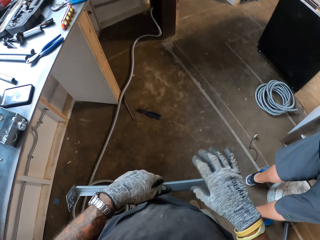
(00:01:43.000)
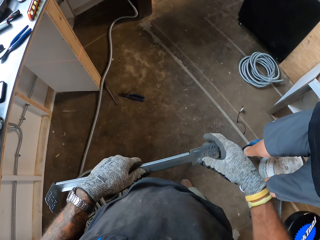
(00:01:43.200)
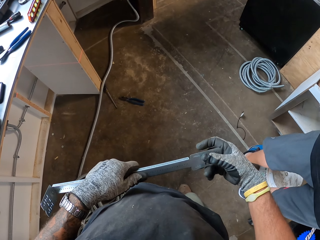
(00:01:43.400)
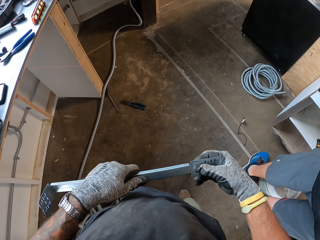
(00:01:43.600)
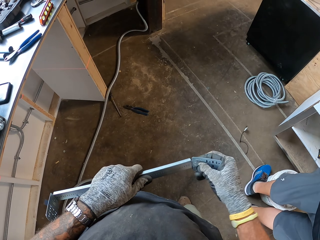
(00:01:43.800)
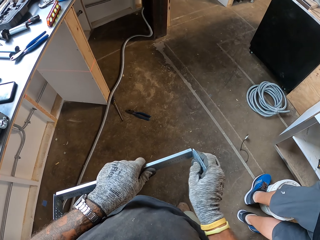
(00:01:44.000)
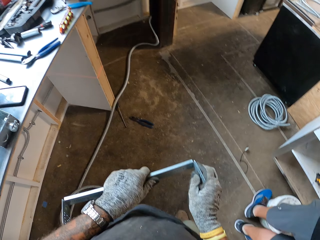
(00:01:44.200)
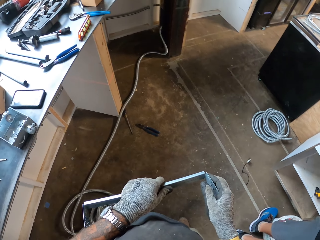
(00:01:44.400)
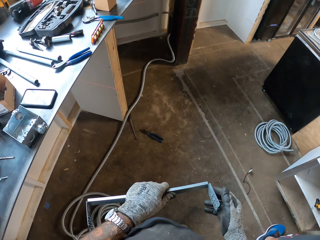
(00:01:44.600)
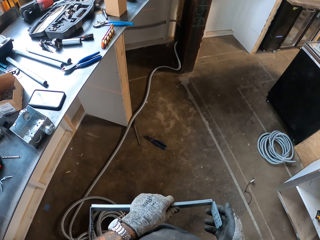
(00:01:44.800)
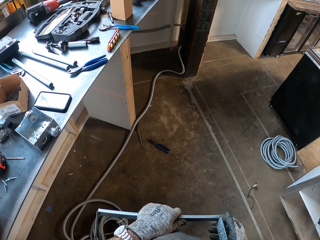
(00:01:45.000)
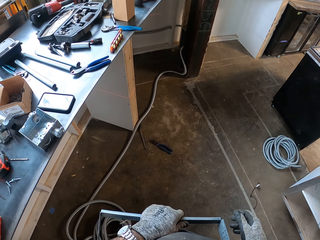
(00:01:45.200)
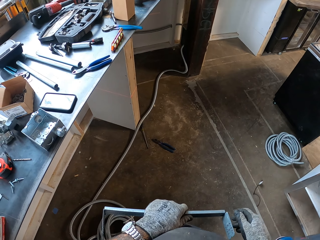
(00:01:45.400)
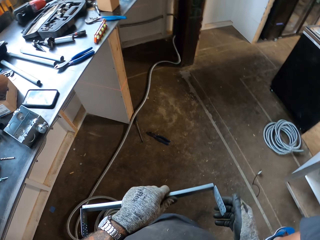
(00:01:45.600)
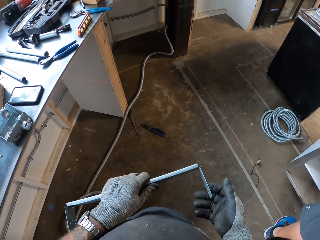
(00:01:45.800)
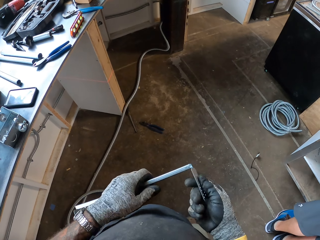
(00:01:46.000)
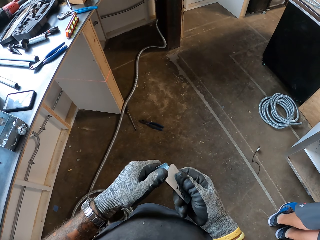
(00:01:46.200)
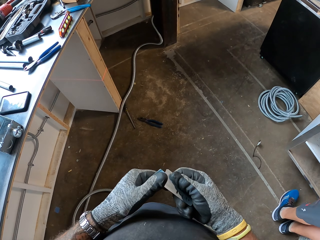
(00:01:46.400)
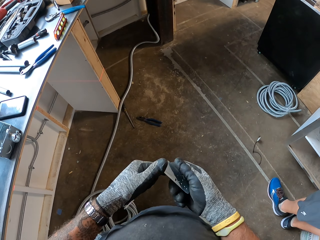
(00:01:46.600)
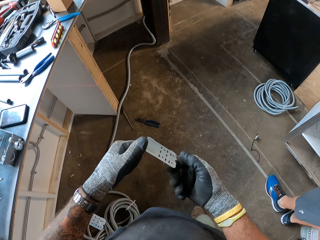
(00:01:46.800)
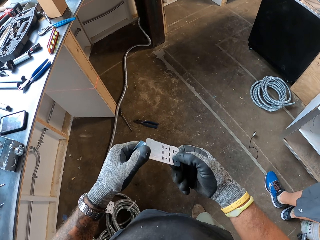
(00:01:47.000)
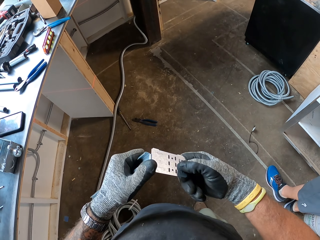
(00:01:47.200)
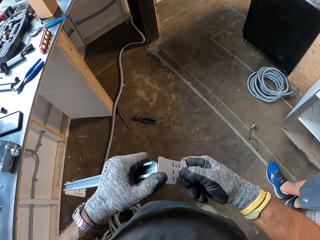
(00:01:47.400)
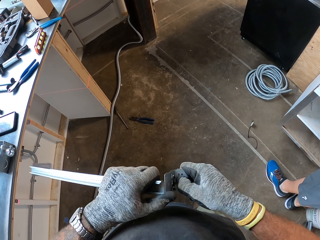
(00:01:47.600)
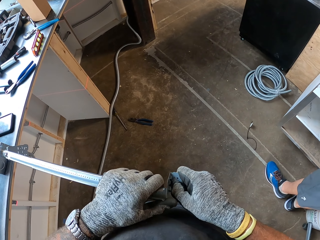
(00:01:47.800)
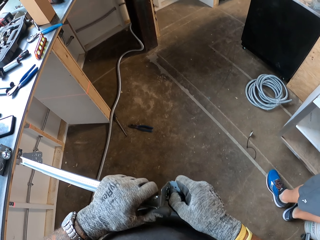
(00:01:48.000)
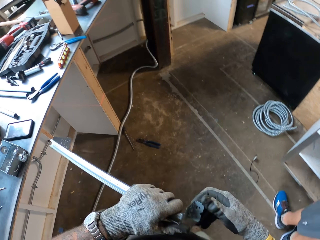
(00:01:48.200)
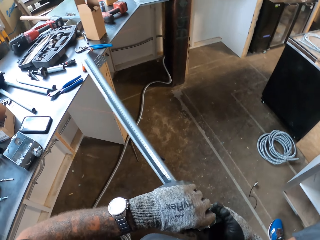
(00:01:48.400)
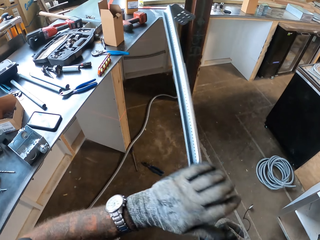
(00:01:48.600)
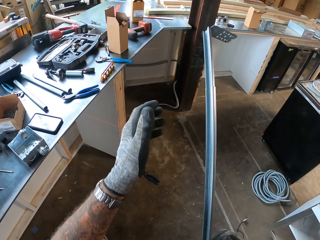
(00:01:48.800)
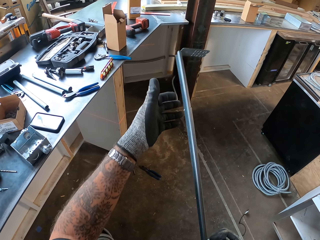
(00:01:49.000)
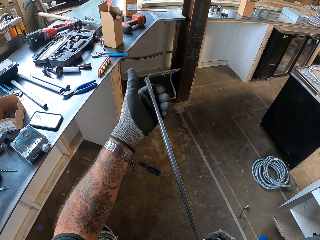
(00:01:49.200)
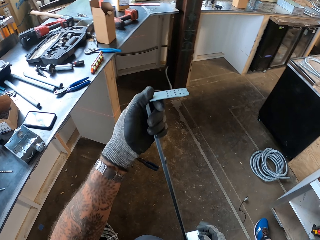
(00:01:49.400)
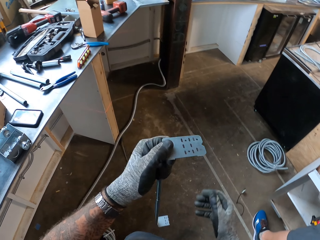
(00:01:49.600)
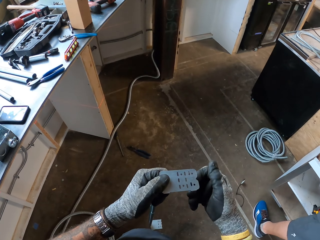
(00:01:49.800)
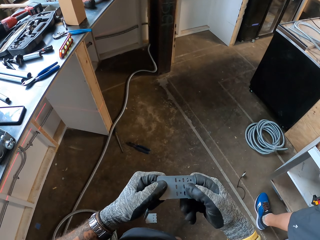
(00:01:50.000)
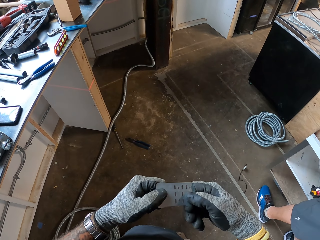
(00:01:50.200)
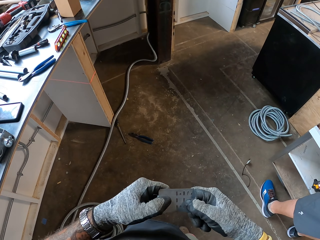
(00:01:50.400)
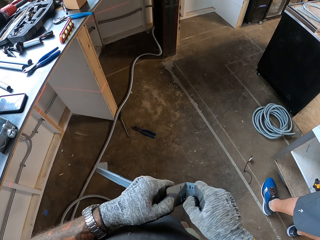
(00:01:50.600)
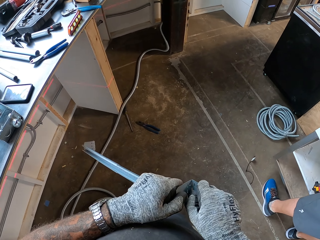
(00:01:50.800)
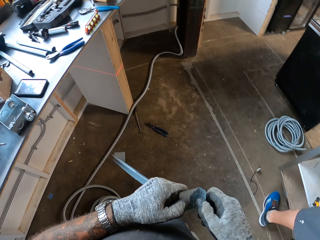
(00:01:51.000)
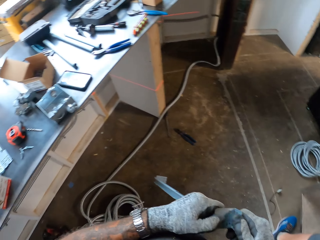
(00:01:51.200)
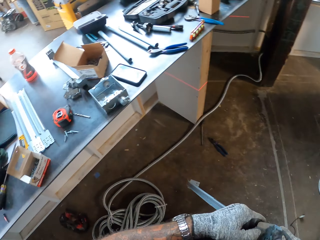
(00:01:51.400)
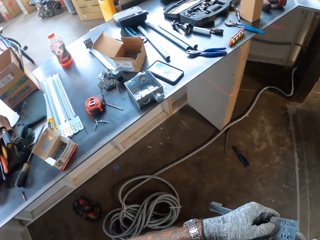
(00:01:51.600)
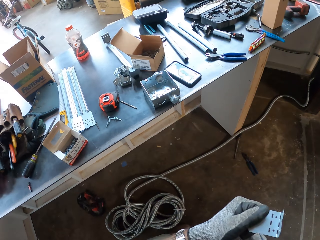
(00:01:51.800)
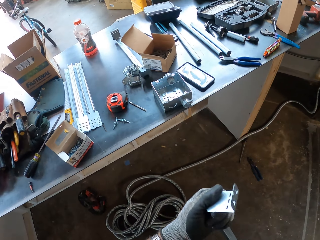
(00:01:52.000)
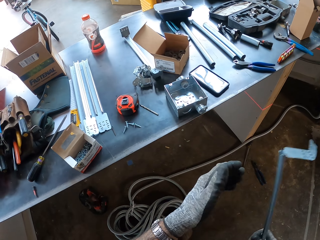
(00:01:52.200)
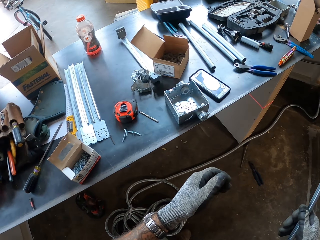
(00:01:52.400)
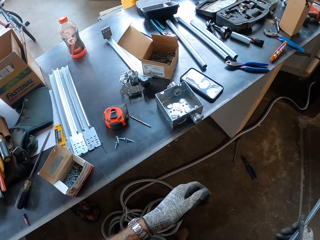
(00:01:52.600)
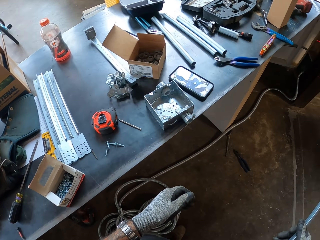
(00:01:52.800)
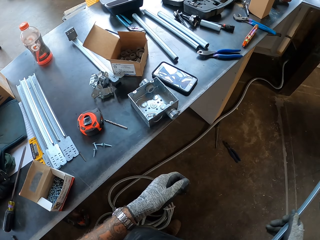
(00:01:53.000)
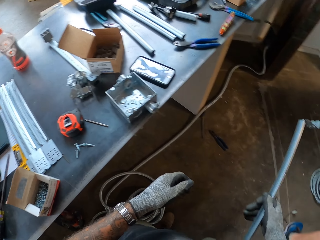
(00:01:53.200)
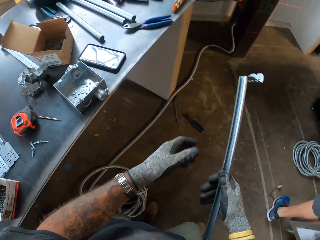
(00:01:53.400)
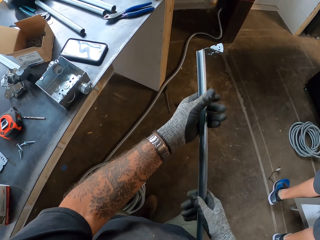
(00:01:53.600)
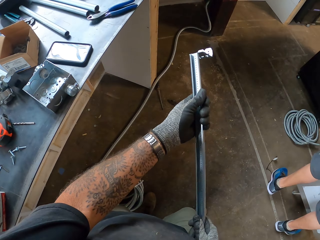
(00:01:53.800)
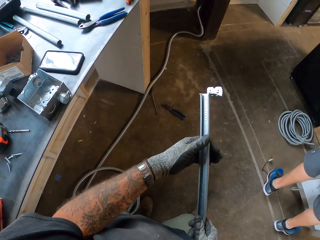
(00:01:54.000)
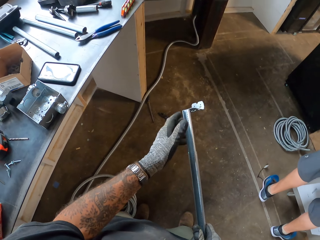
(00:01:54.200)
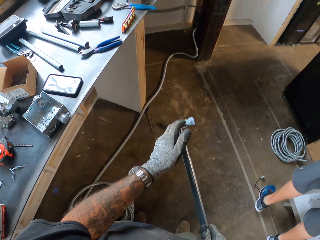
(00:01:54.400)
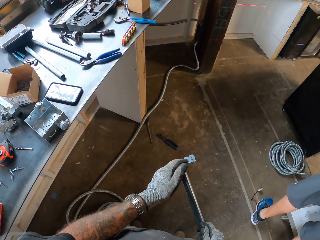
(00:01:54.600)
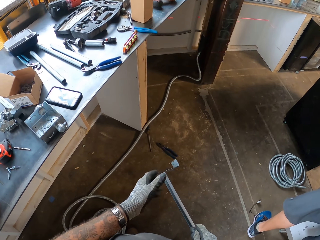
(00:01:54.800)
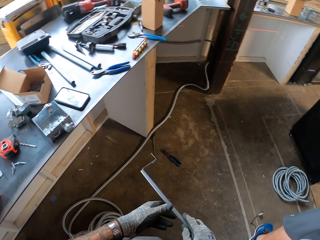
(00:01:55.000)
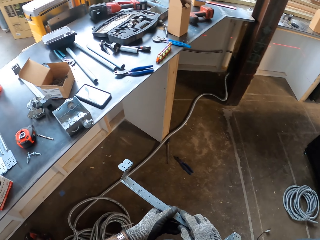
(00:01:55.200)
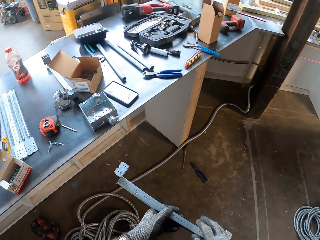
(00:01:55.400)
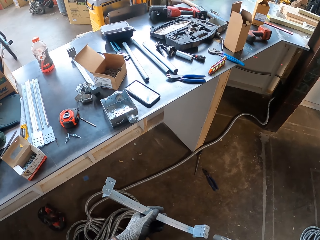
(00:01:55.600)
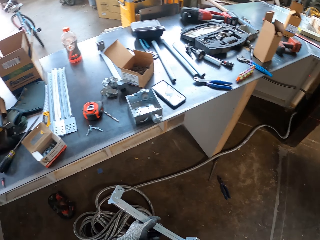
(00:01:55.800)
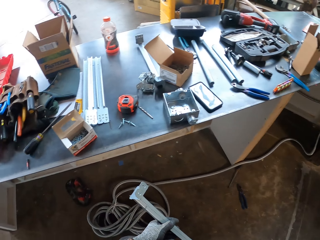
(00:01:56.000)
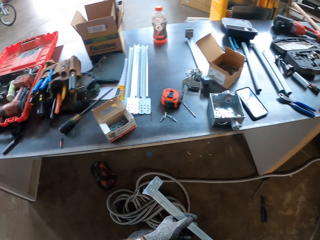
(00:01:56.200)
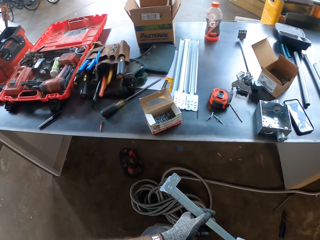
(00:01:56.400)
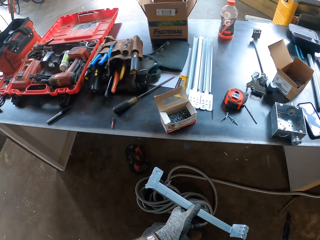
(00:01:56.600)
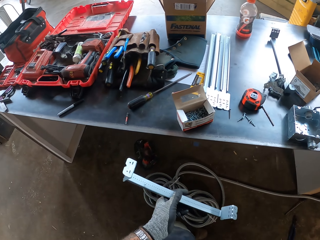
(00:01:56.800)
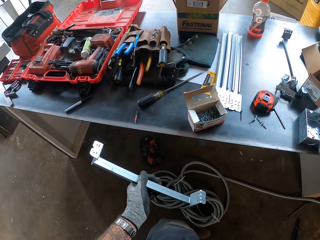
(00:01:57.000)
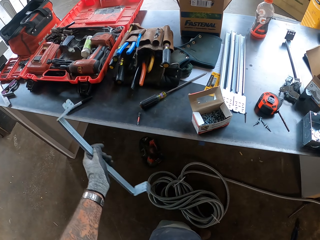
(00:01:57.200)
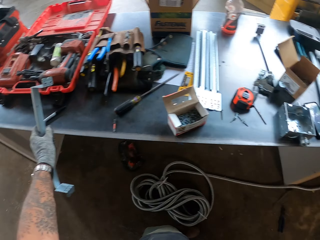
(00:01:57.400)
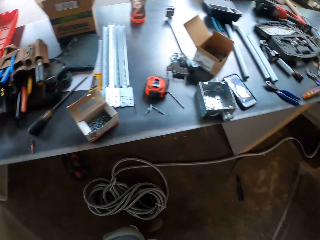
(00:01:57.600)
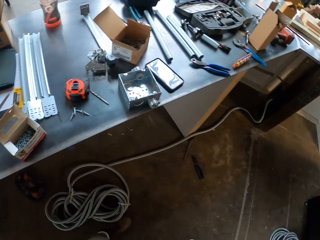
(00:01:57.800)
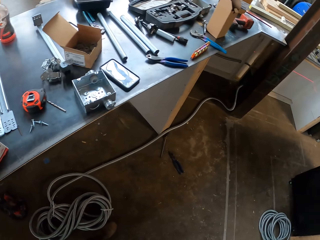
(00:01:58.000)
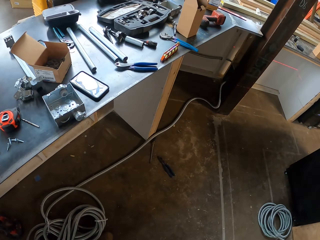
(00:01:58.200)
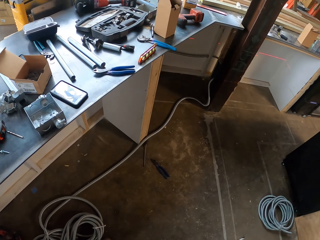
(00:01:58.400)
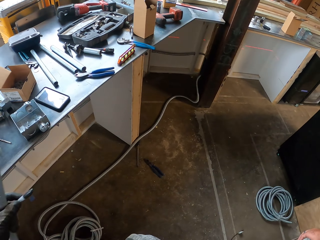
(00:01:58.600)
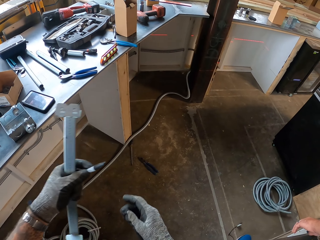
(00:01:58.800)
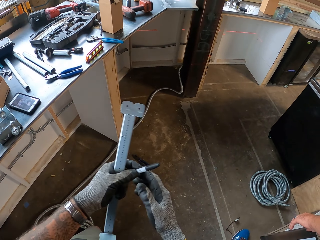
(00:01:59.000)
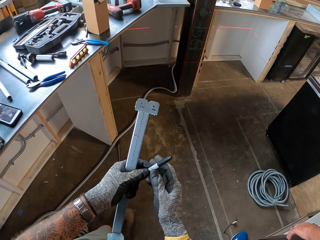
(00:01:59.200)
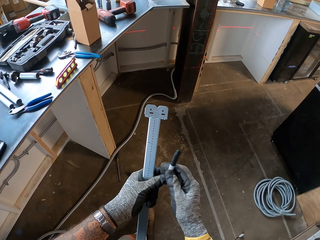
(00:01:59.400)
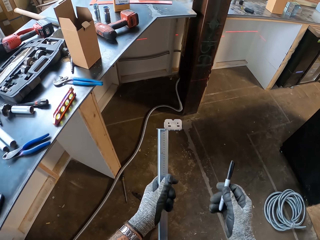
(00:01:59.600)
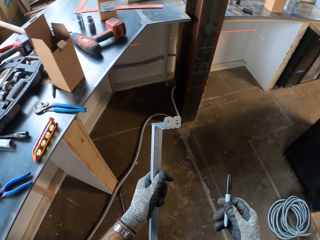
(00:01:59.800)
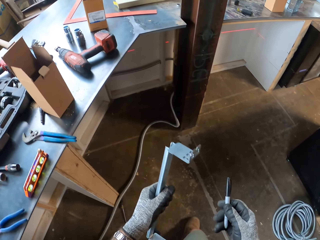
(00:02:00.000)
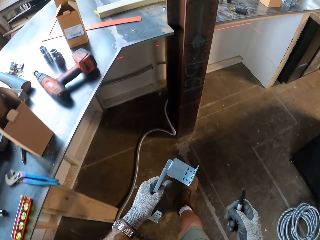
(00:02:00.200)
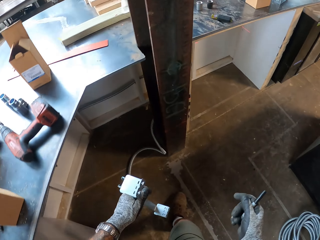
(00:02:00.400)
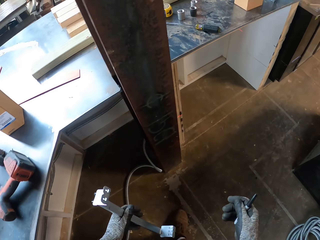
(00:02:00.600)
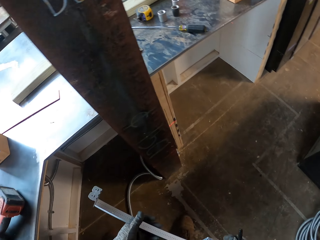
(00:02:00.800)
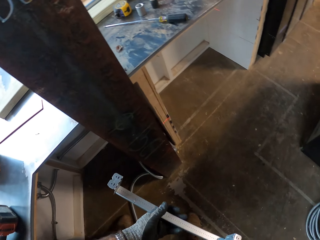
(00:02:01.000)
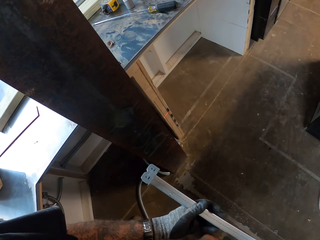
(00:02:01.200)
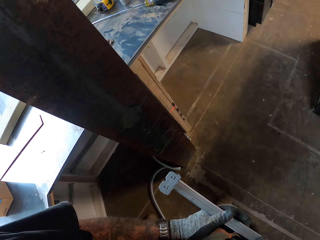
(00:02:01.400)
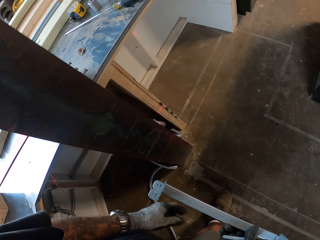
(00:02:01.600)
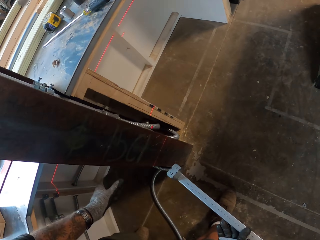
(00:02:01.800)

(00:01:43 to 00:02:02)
The camera wearer bends metal rods with his hands. A man walks around a garage. The camera wearer adjusts a metal rod on his hands. He looks around the garage. He adjusts the metal rod on his hands. He looks around the garage. He puts something on the table. He picks up a pen from the table. He walks around the garage.

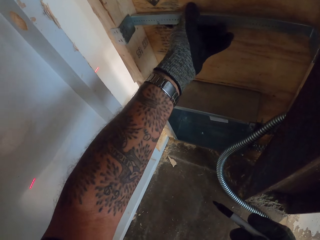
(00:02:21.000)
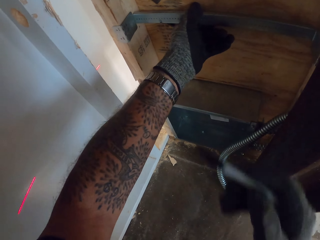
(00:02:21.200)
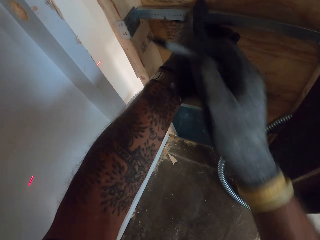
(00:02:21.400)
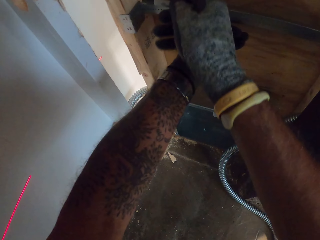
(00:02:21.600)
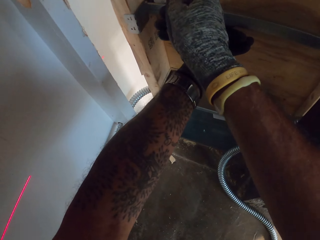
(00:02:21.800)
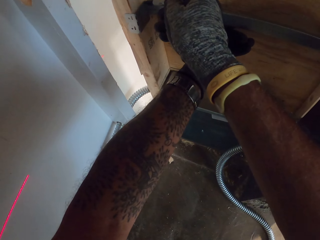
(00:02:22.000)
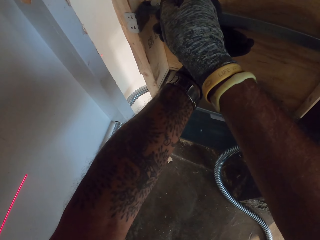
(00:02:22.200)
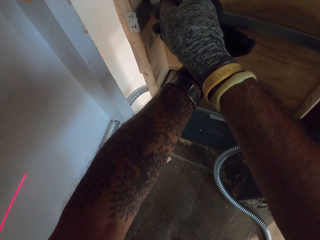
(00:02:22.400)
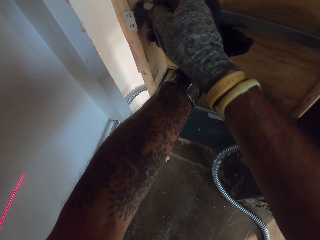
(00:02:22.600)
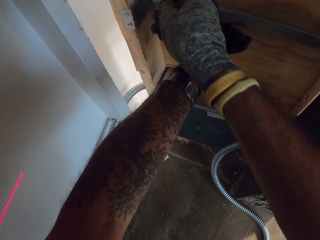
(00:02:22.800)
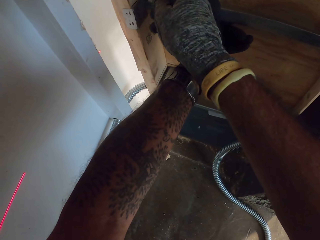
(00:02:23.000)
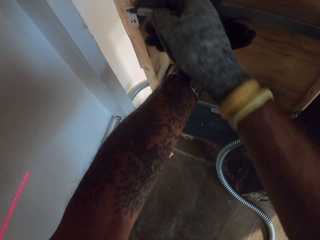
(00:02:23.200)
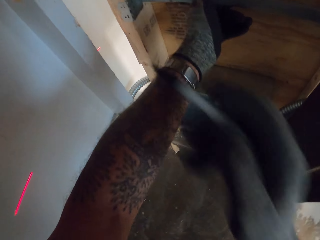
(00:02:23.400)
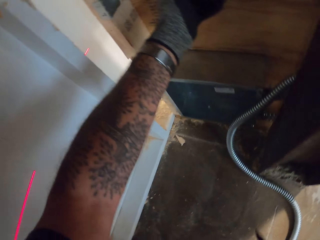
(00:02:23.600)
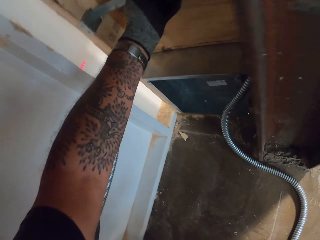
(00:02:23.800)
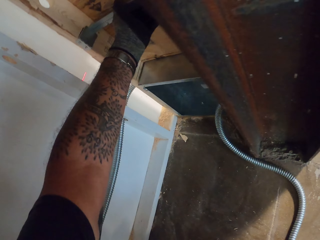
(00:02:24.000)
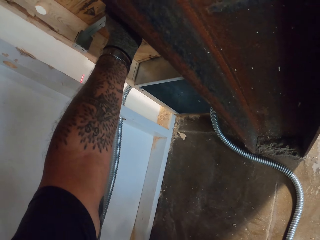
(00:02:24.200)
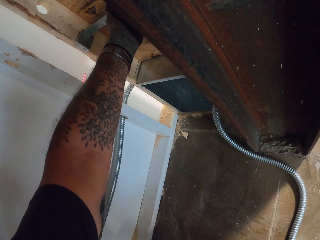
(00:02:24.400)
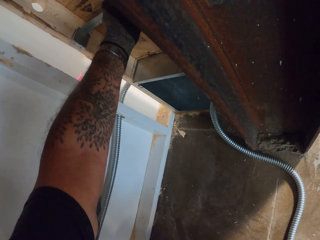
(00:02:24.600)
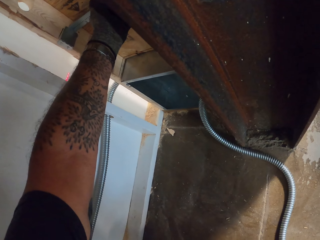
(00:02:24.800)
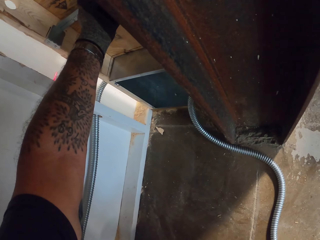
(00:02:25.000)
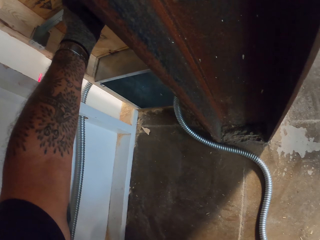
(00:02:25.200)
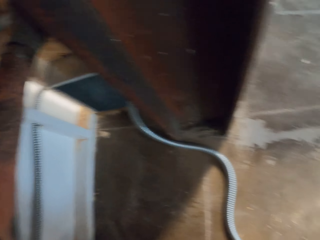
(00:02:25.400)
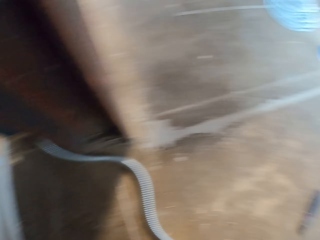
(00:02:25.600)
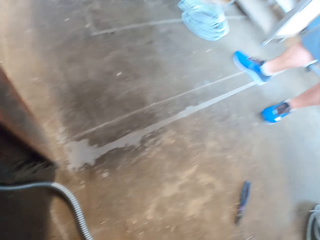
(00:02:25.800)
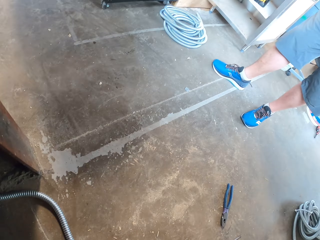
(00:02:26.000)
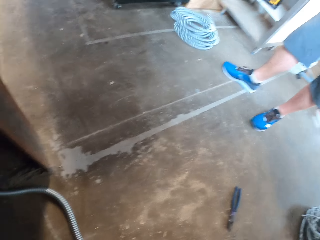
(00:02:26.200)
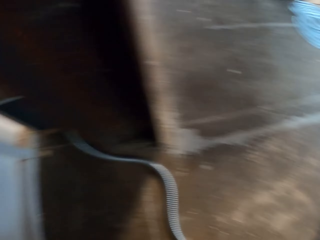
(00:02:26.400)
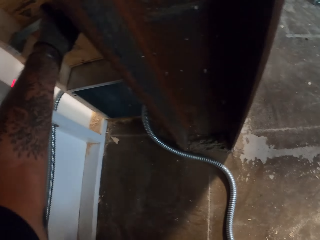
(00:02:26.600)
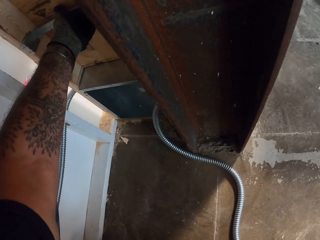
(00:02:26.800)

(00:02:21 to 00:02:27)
The camera wearer marks a piece of wood with a pen. They adjust a metal rod on a wall. They look around a garage.
